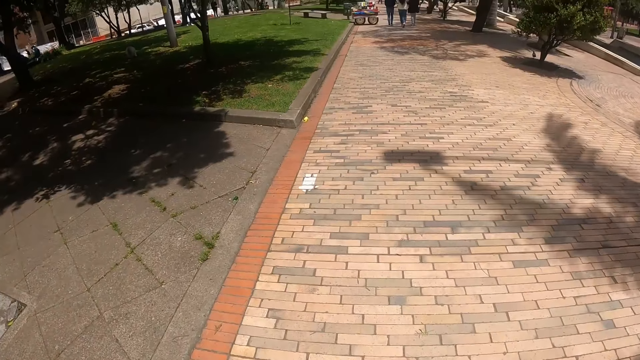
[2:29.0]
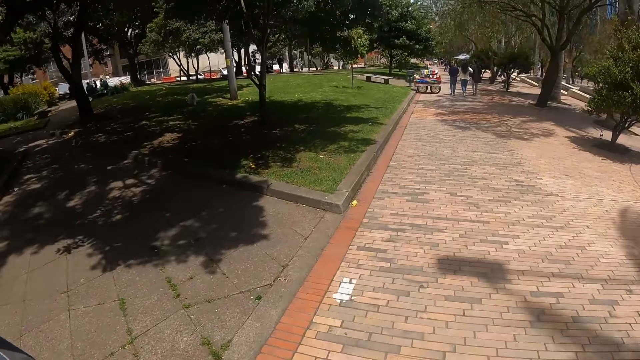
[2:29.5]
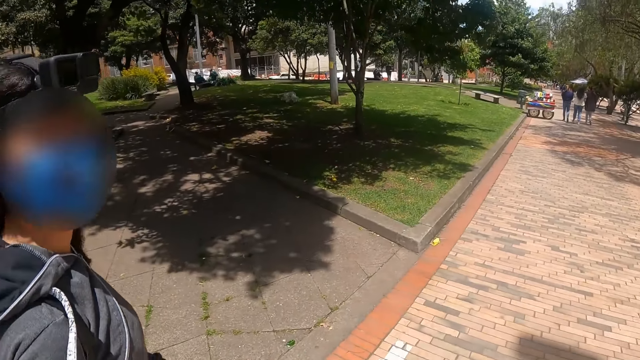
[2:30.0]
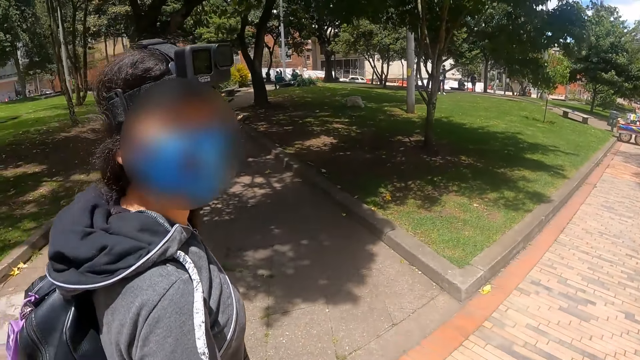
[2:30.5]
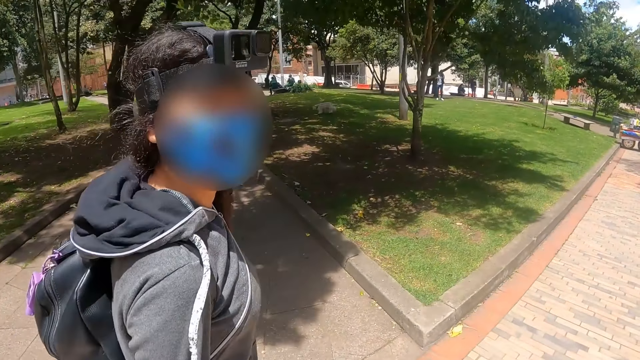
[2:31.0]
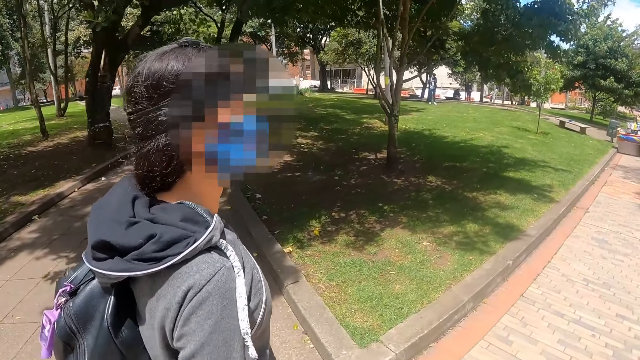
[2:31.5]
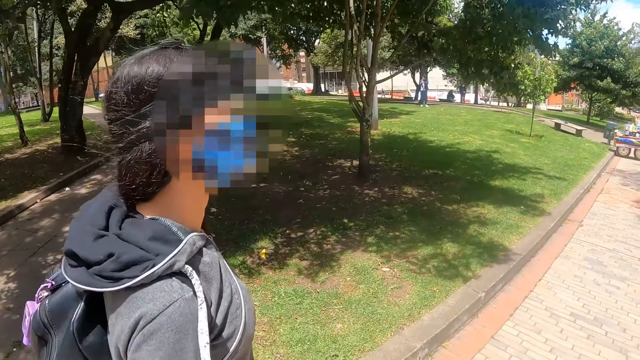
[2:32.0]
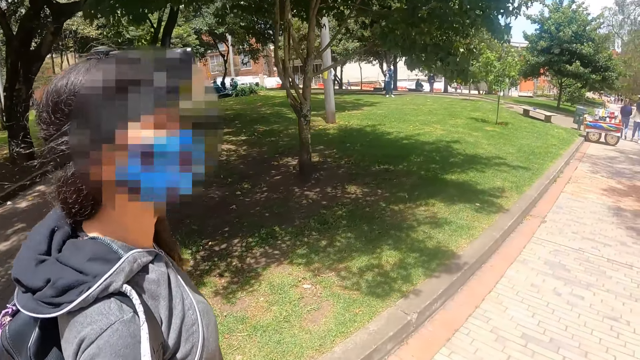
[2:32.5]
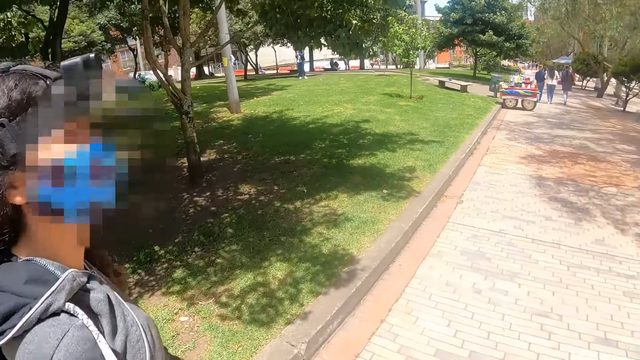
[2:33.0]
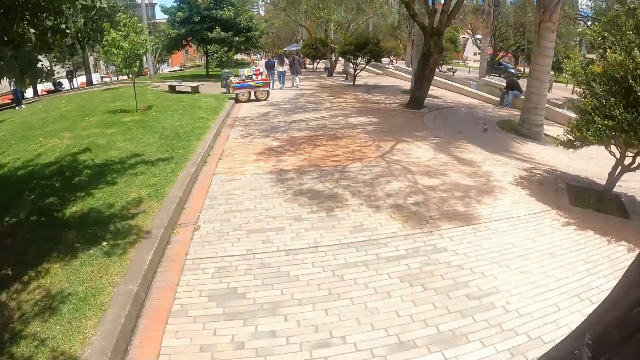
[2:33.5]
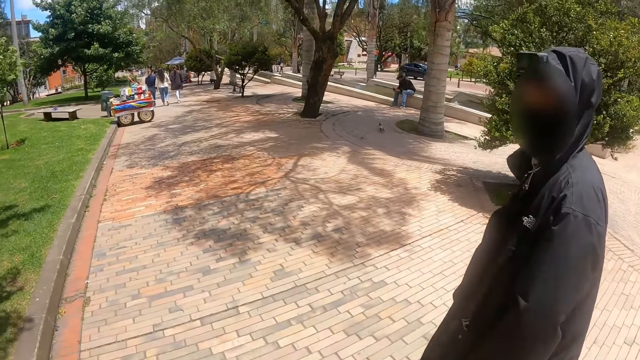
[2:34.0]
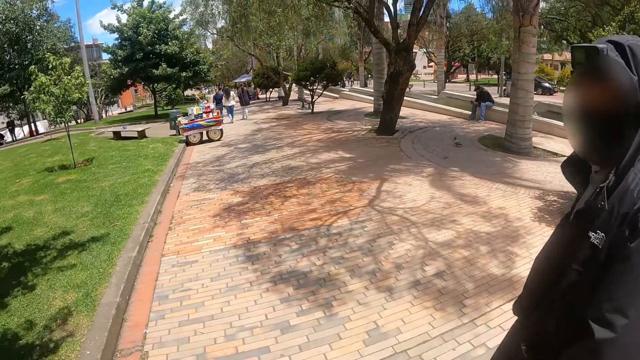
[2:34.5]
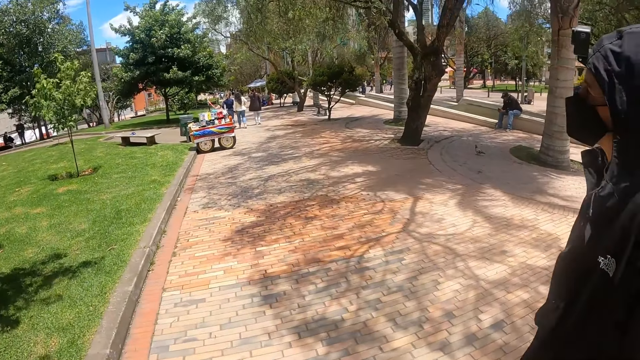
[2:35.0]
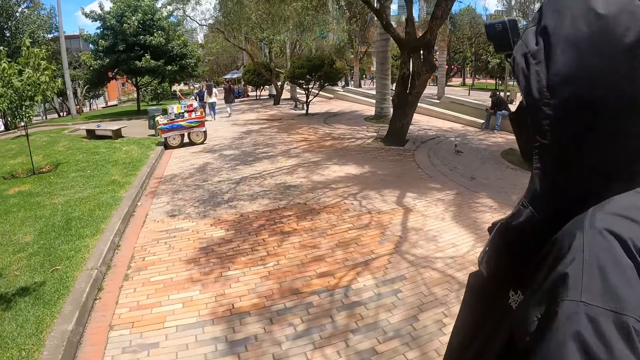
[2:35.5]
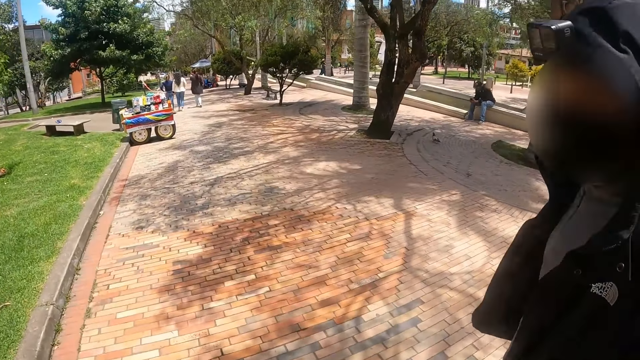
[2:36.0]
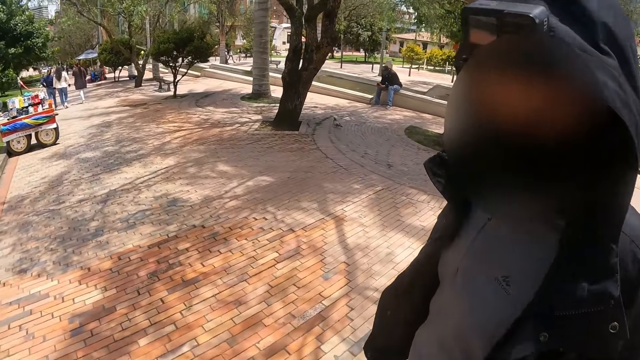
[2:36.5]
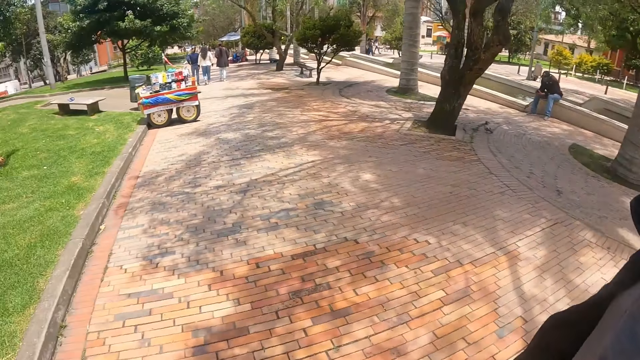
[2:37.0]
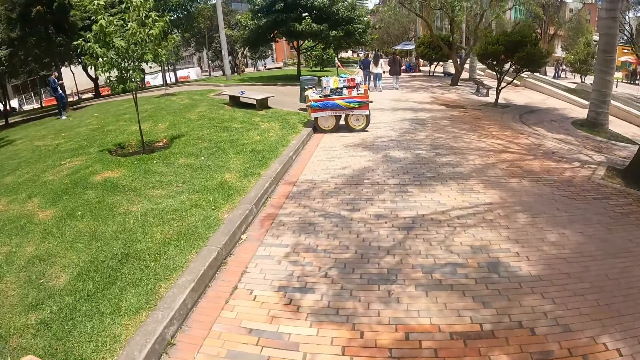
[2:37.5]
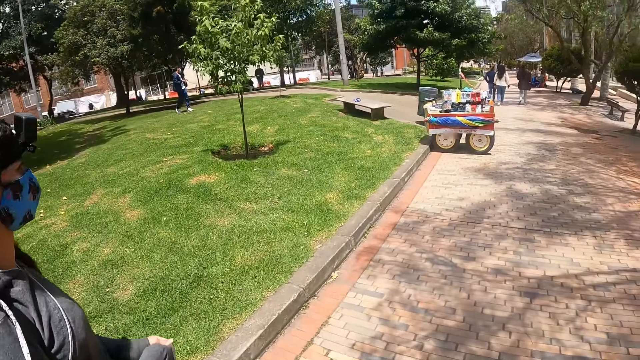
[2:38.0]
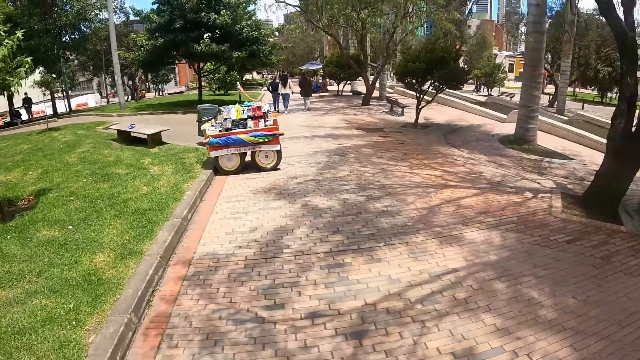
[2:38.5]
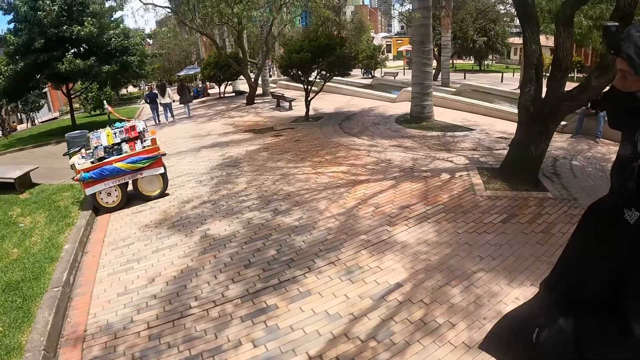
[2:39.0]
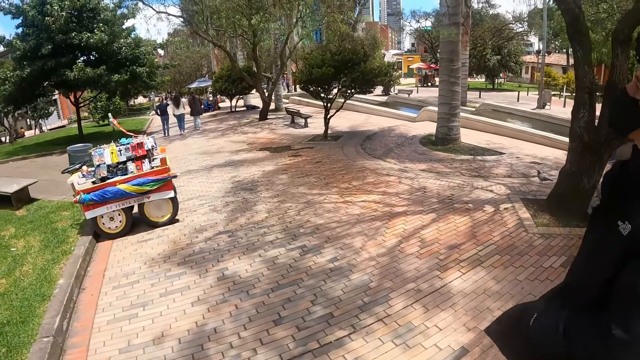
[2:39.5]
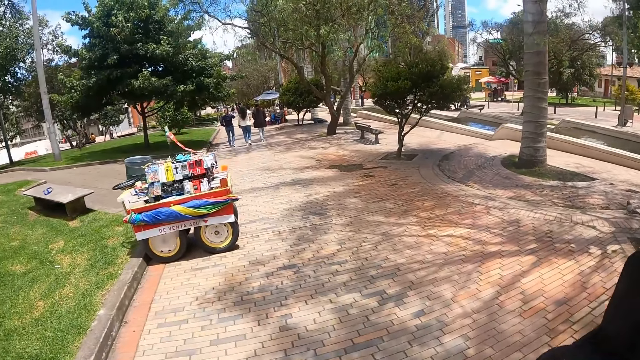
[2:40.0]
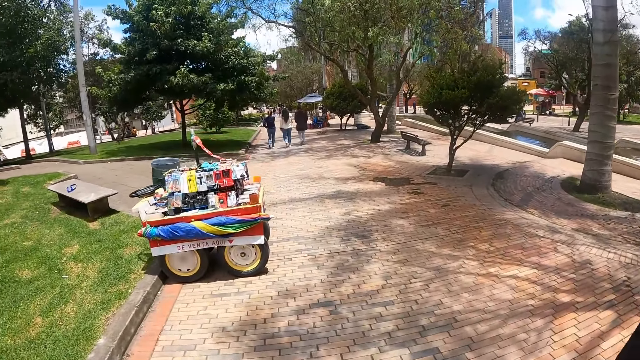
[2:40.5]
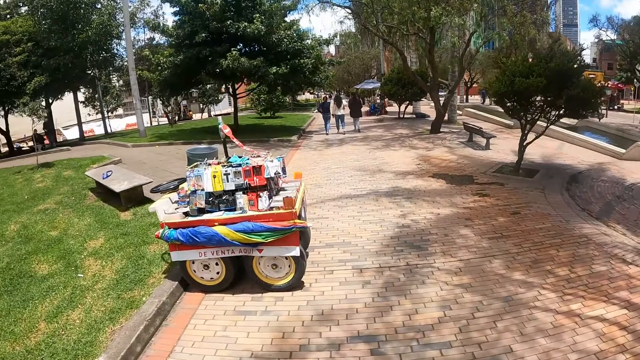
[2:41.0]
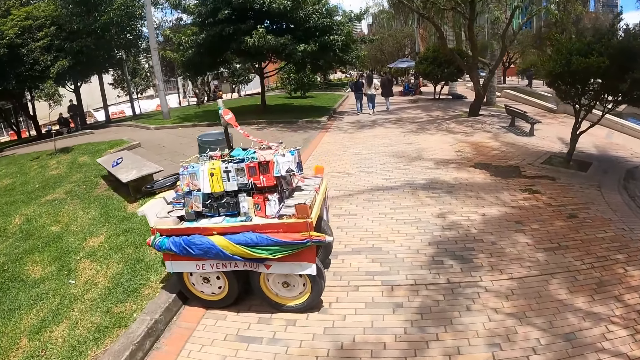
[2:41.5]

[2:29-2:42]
The camera wearer talks to a person. They talk to another person. They walk around.

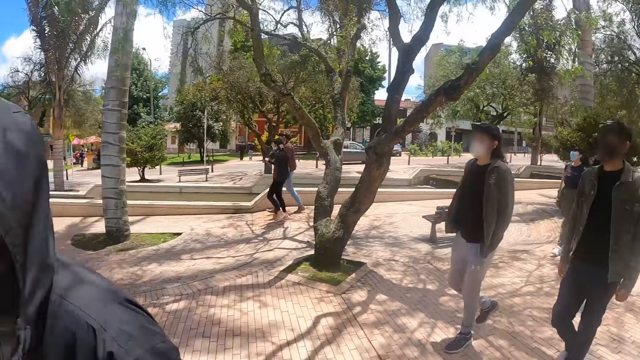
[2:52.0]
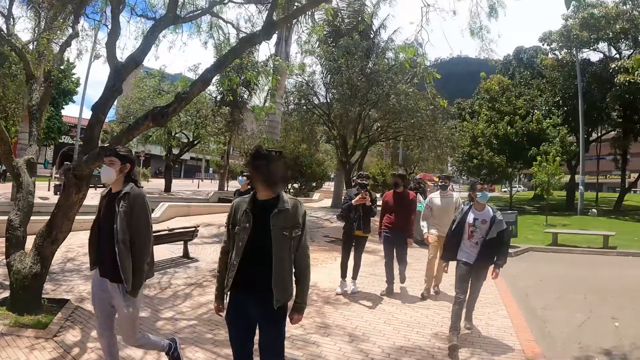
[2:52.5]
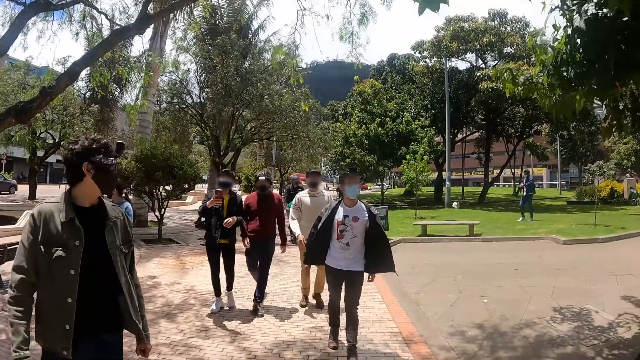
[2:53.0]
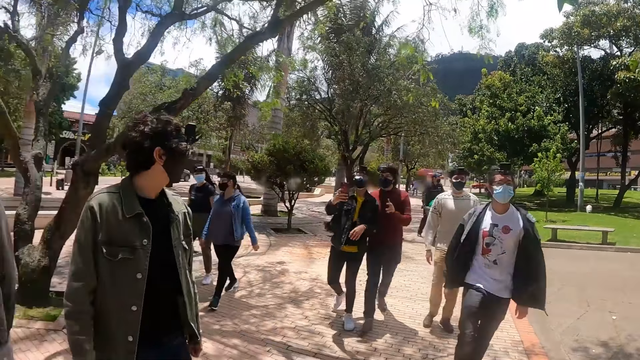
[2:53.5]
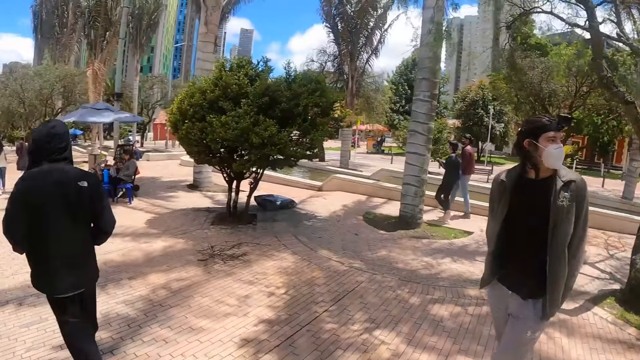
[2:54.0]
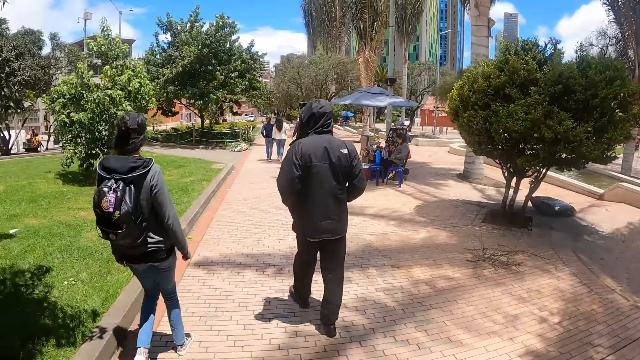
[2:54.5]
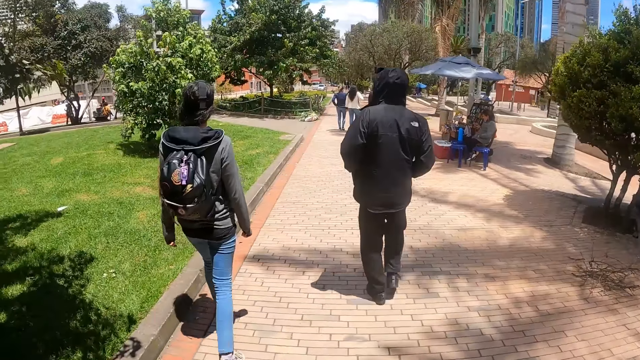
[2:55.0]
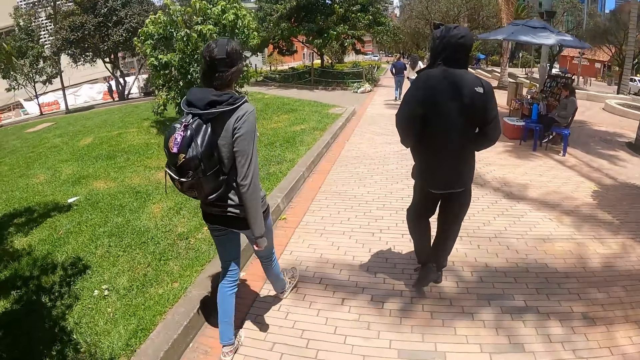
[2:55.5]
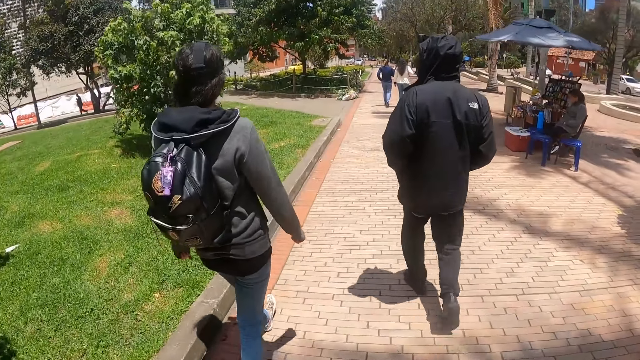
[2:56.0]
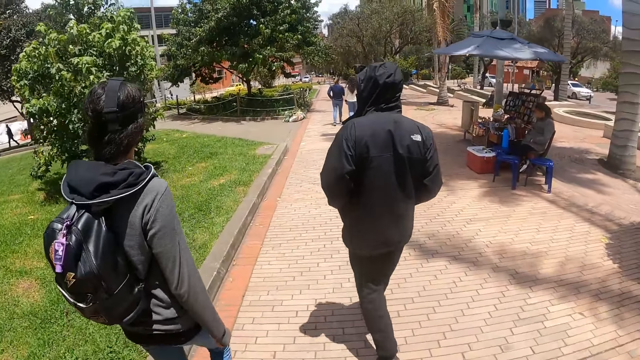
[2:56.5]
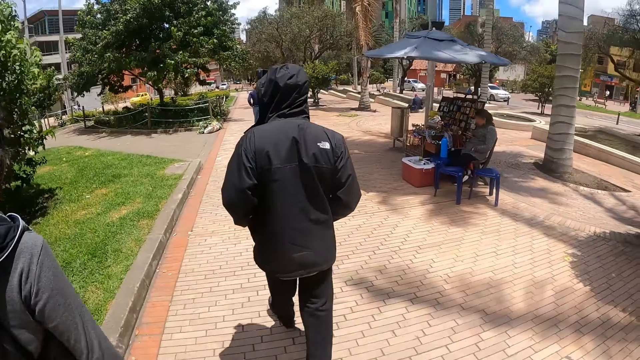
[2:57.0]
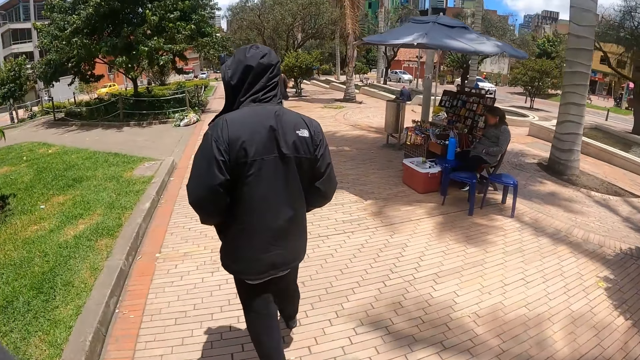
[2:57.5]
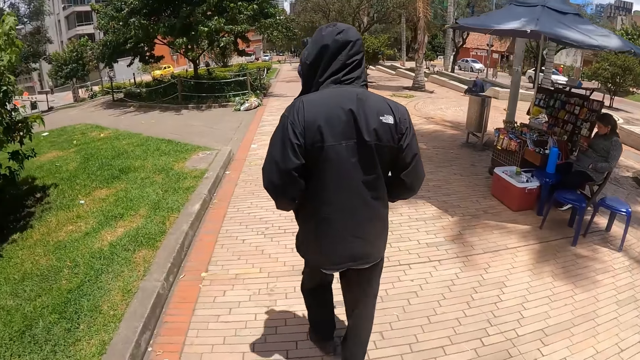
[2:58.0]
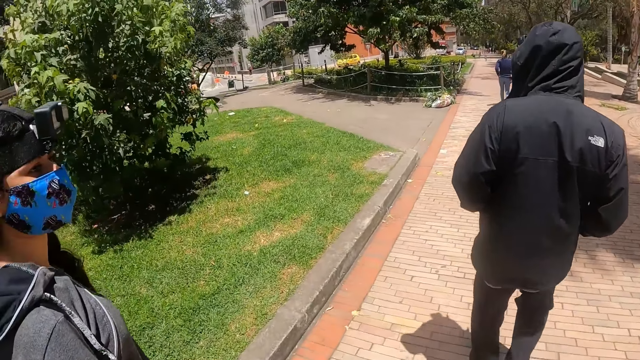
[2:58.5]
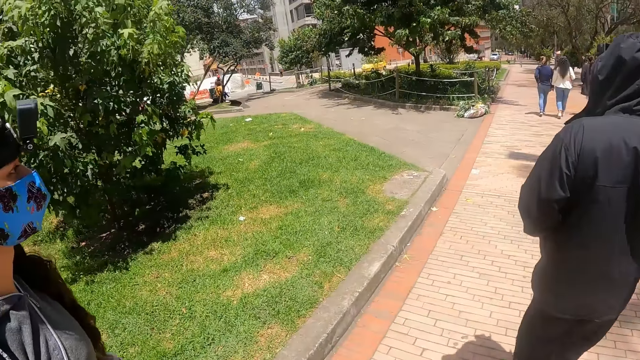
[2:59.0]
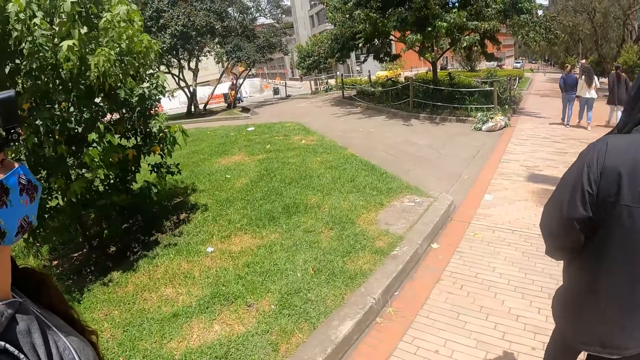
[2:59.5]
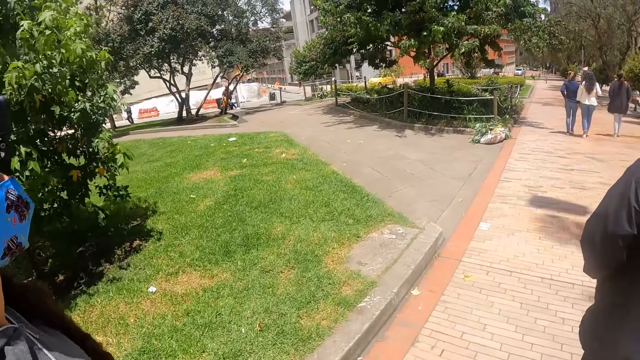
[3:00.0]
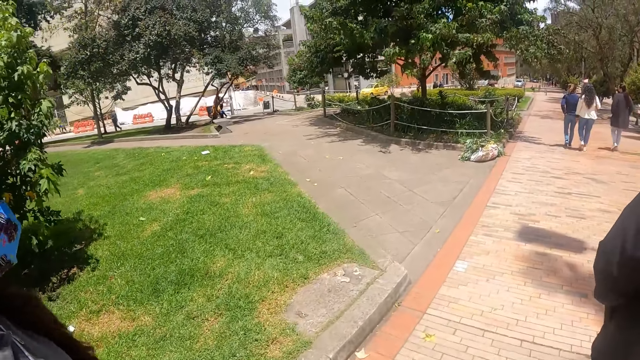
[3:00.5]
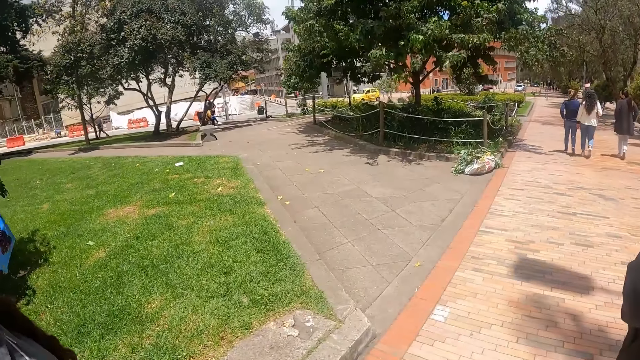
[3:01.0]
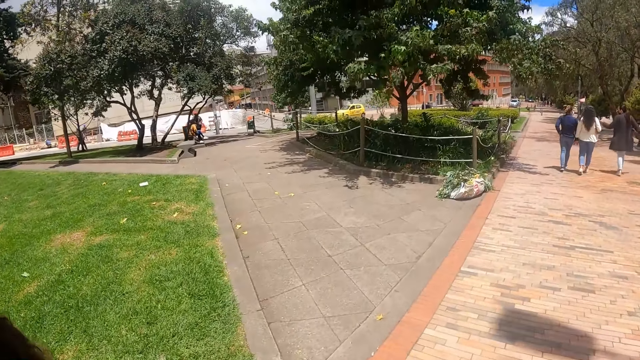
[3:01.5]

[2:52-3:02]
The camera wearer looks around. A person and another person walk around. The camera wearer walks around.
